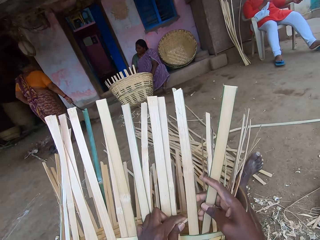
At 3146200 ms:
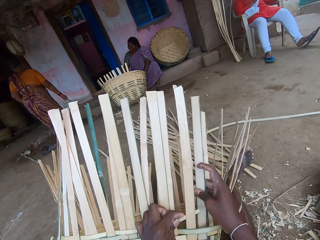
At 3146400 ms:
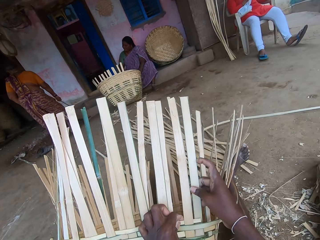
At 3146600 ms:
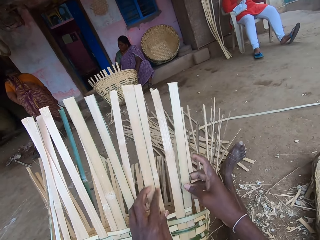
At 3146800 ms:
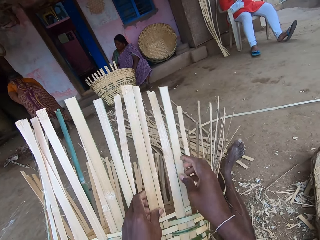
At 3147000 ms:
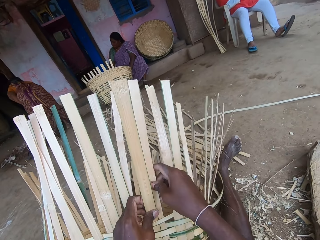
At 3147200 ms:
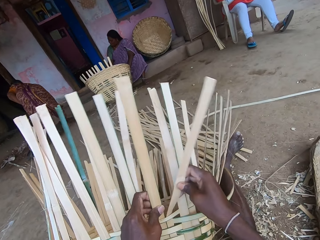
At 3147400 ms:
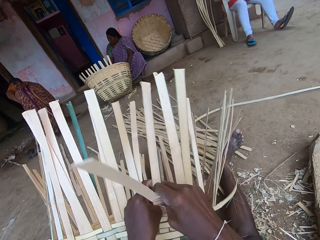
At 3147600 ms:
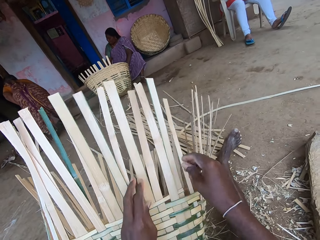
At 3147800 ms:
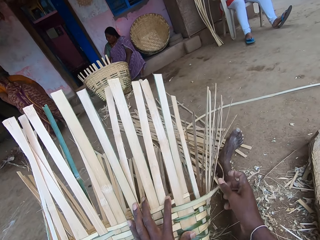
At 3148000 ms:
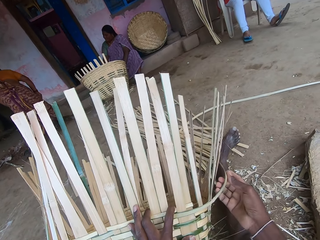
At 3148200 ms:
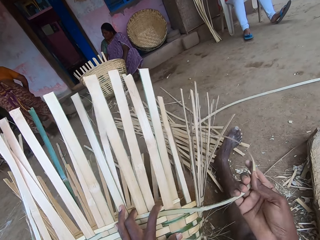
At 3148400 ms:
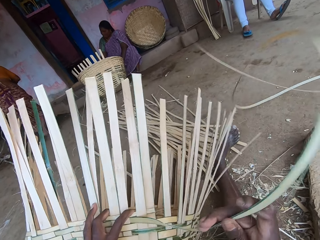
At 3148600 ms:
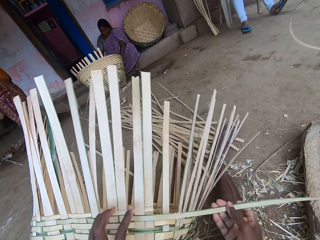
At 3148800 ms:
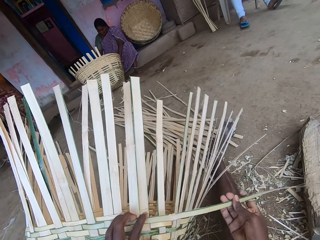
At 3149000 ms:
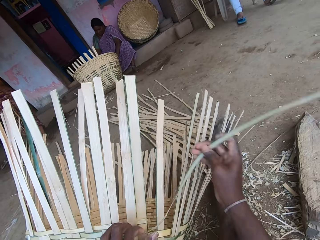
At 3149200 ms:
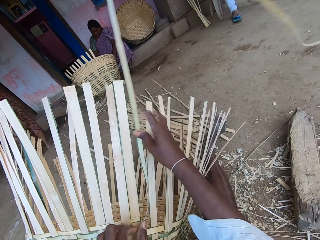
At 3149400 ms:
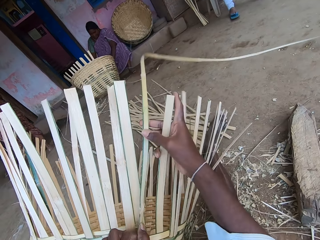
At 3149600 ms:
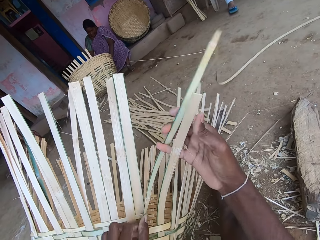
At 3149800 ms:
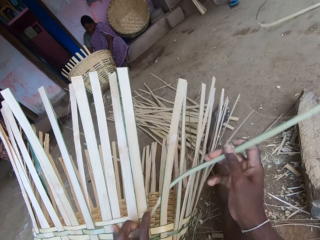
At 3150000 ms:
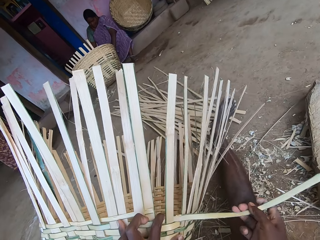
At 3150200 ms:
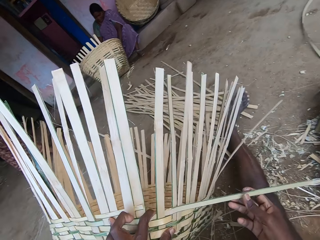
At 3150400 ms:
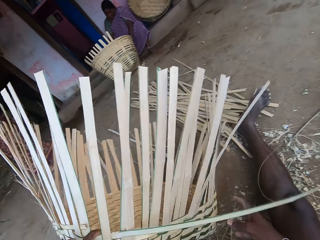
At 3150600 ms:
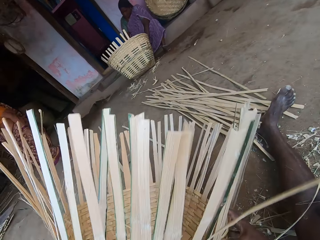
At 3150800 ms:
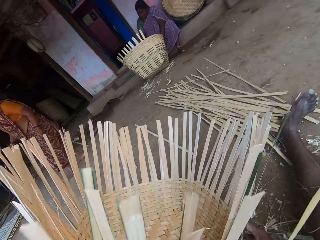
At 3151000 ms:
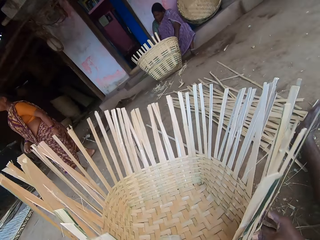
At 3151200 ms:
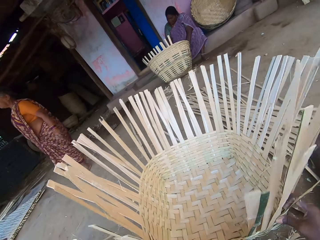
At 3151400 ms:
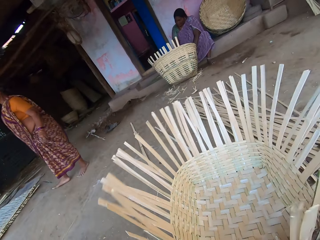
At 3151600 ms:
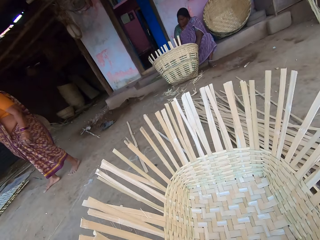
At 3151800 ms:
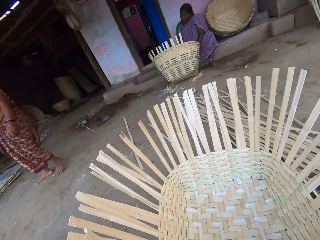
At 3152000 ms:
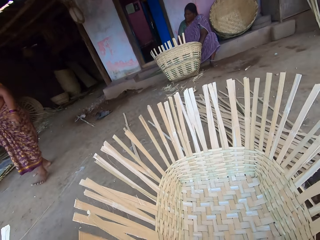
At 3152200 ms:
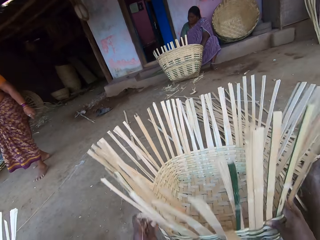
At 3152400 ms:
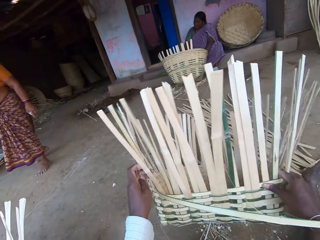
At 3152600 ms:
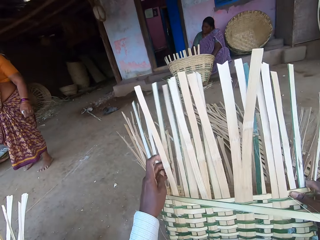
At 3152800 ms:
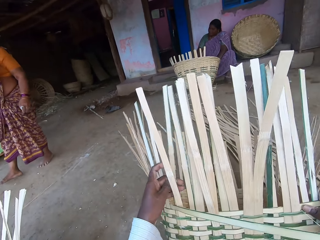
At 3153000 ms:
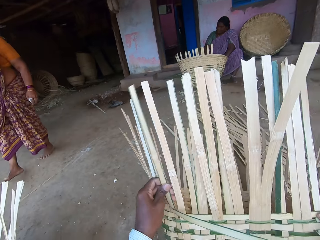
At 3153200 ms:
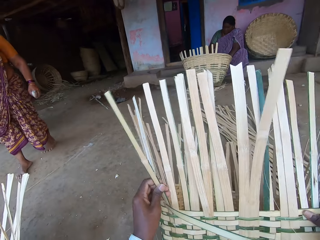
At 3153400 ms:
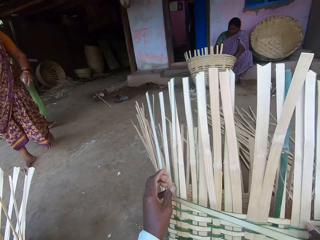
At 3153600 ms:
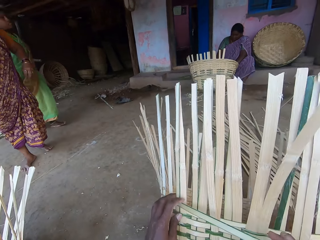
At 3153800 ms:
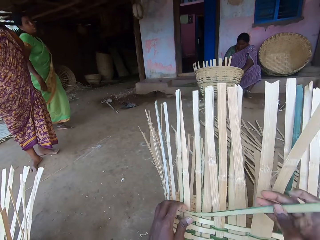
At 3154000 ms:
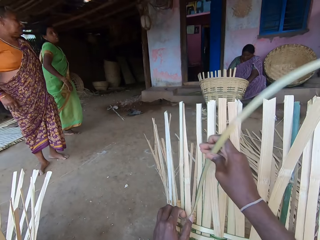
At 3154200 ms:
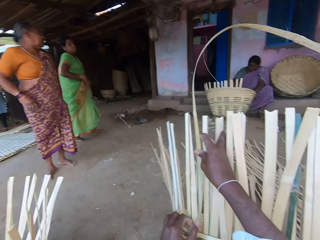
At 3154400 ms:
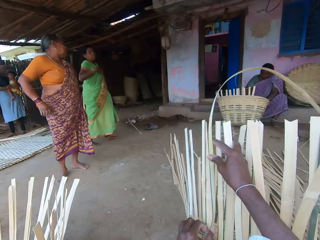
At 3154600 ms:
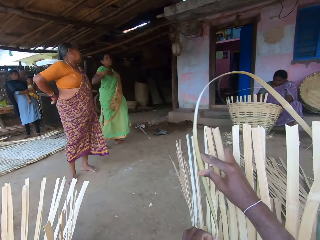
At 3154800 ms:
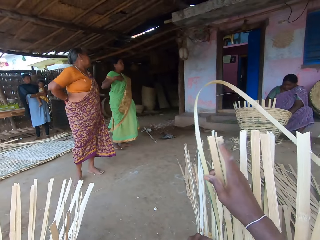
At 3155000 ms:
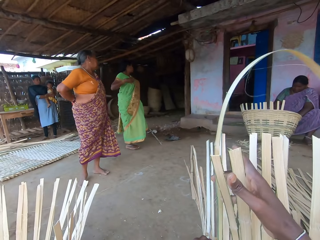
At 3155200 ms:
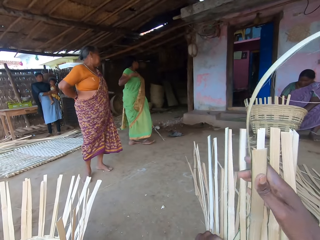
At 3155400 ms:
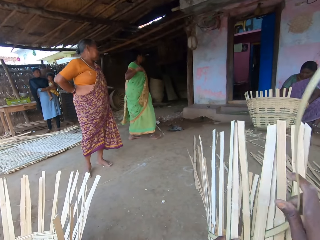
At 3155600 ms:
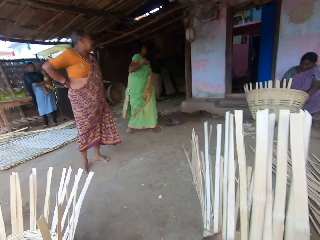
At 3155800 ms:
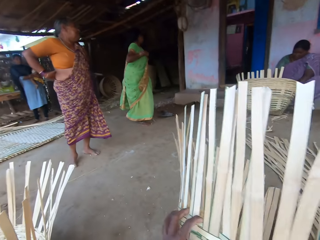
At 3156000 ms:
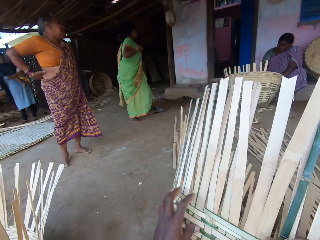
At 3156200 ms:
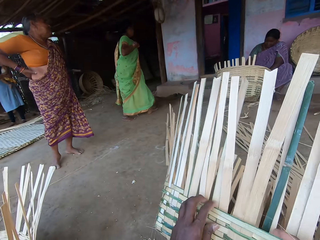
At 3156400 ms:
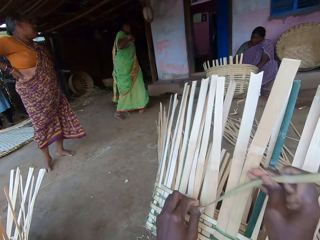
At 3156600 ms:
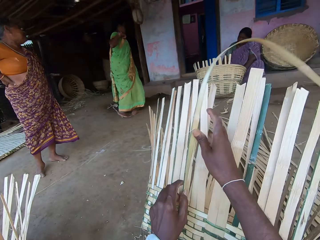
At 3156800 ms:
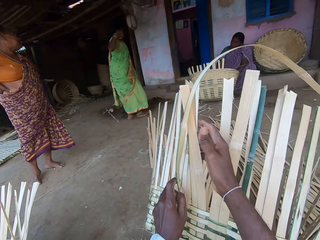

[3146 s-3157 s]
The woman drops the metal on the pavement with her right hand. A person bends. The camera wearer turns the basket on the ground with both hands. They adjust the basket on the ground with both hands. The person walks in the compound. The camera wearer raises the basket on the ground with both hands. They weave the basket with the bamboo strips in both hands. Another person walks to the house.

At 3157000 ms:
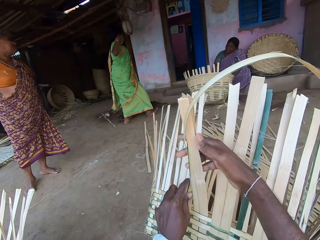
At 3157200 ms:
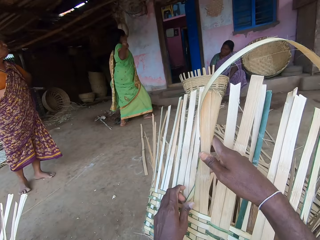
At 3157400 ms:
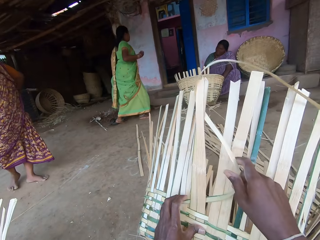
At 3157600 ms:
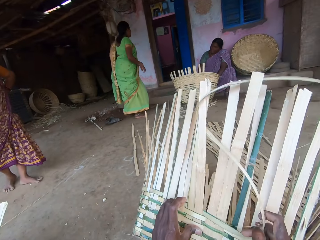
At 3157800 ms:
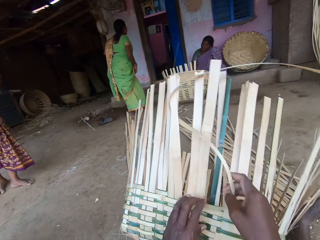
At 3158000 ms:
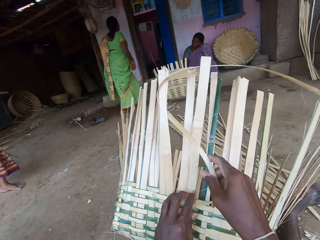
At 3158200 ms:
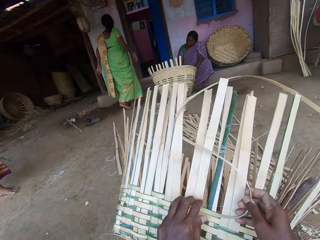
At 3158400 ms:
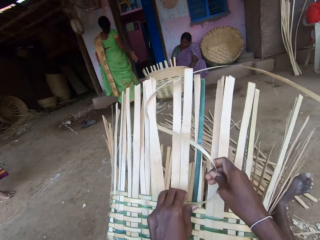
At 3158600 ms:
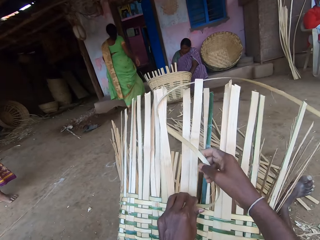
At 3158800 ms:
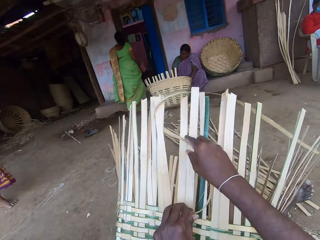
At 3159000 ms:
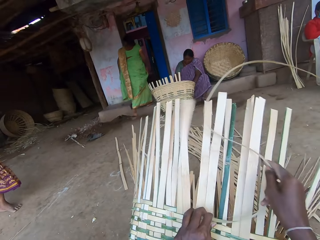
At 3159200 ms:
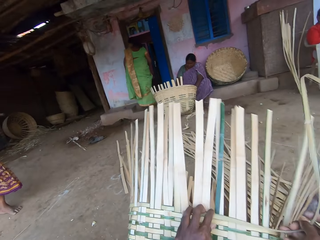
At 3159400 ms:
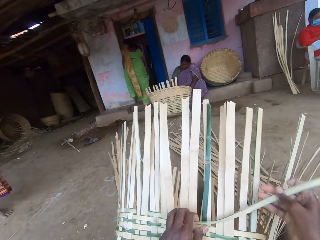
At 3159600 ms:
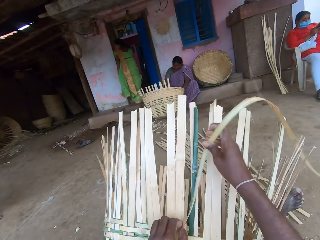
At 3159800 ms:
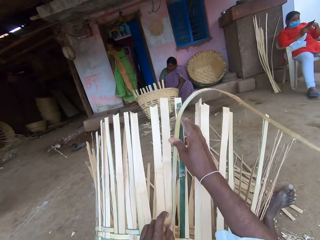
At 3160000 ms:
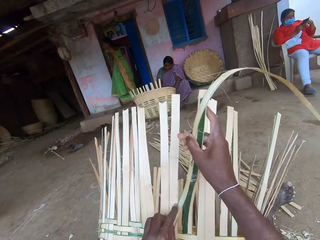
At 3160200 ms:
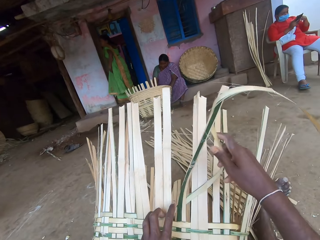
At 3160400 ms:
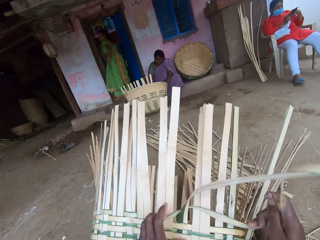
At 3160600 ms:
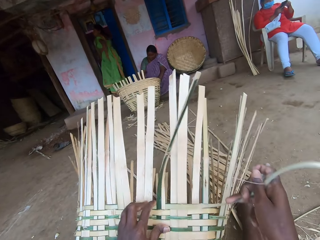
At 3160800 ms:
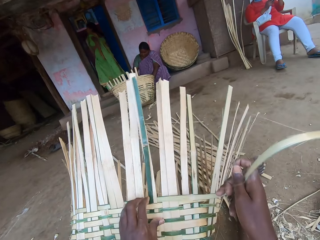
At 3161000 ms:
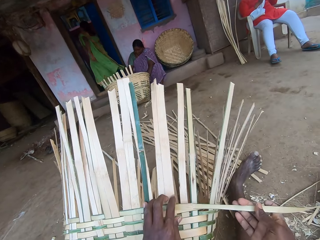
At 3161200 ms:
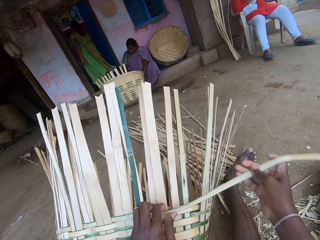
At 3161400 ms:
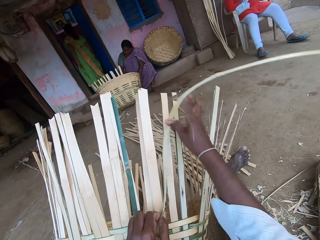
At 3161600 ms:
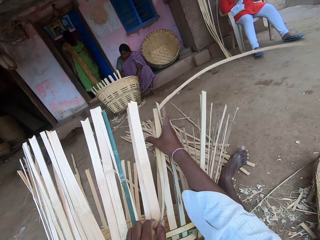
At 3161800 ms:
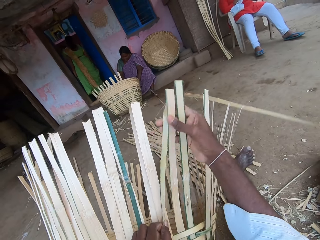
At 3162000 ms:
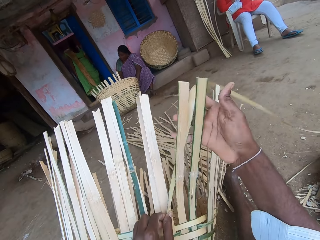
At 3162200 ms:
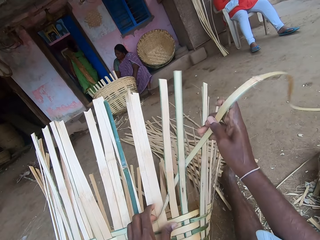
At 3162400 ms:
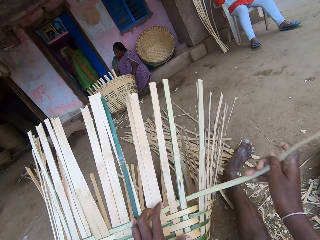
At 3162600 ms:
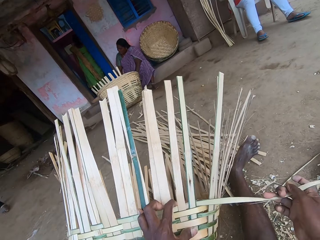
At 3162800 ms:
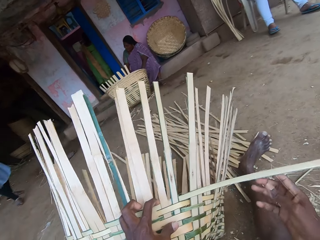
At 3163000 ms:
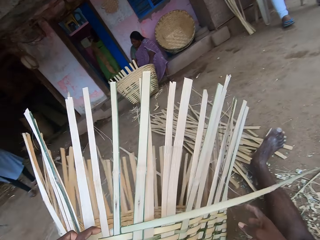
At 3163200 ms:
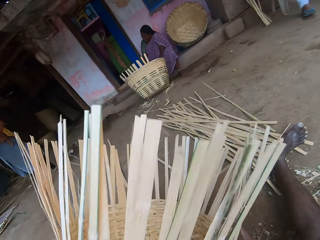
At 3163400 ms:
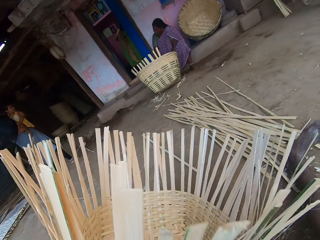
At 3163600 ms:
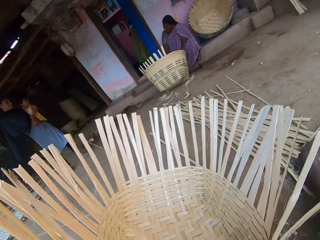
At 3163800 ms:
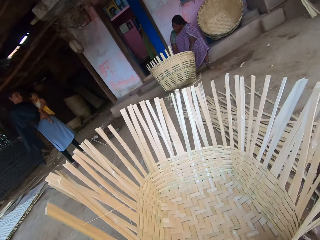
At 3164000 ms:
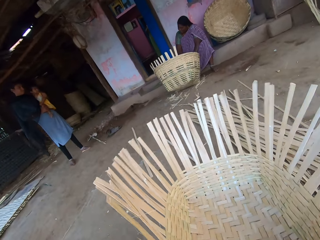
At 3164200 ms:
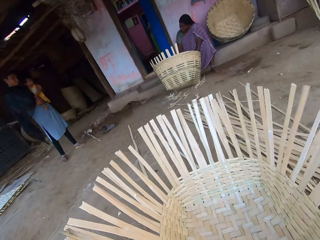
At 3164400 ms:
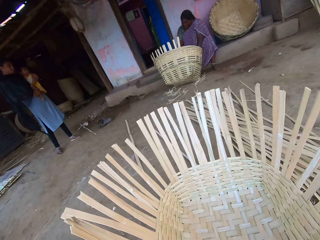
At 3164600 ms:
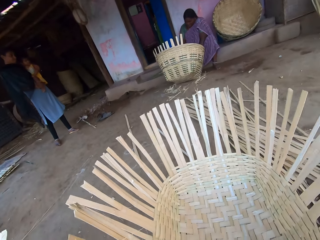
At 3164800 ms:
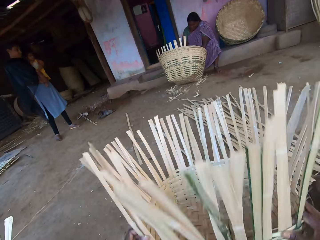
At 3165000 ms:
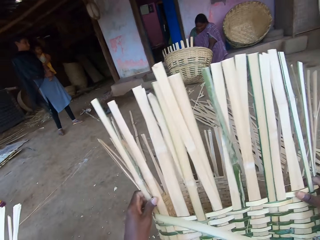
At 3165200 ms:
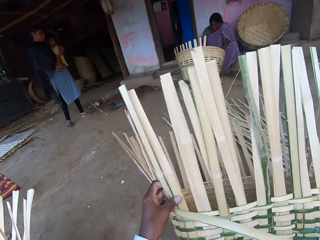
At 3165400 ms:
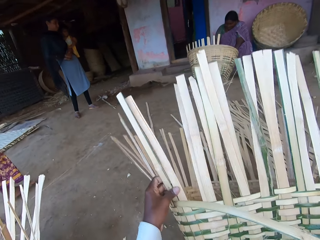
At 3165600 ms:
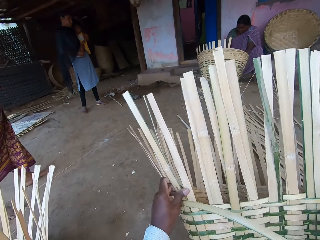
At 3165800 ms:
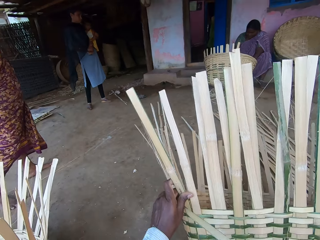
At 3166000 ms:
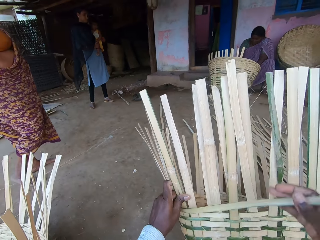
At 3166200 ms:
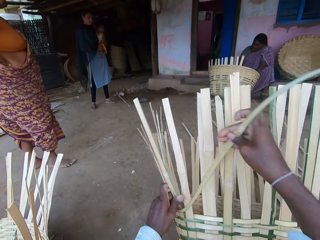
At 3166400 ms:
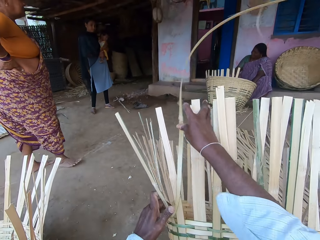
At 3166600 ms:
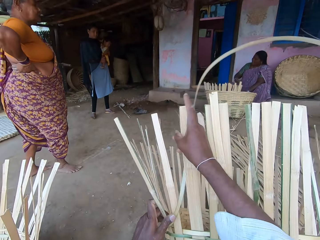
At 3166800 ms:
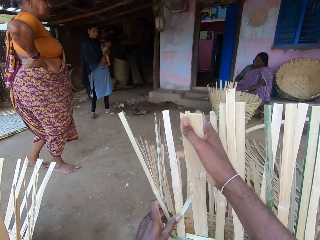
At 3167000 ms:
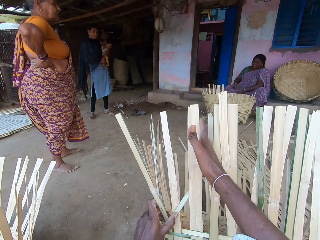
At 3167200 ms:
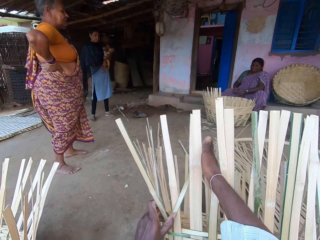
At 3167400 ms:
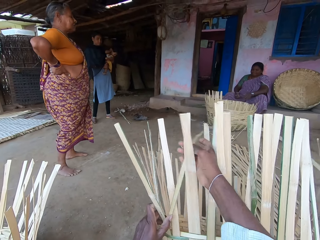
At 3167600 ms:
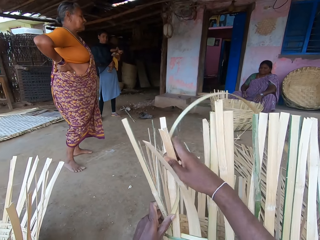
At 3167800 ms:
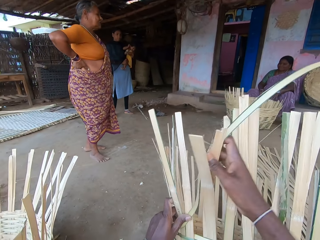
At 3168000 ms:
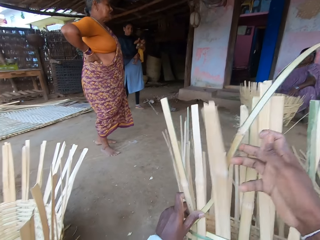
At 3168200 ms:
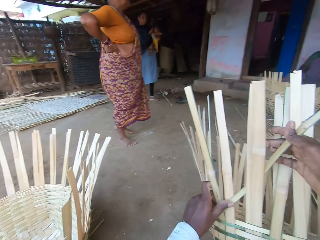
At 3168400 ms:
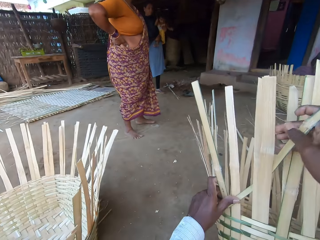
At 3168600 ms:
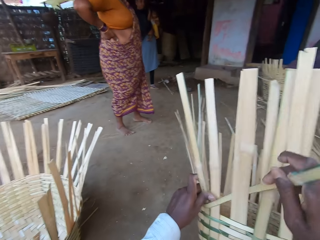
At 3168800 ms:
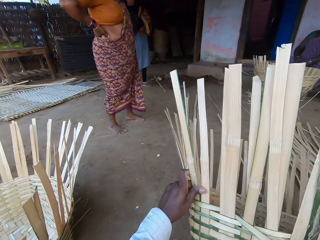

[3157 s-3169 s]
A person holds the waist. Another person talks with the first person. A woman walks on the pavement. Another woman operates the phone with both hands. The first woman walks into an apartment. The camera wearer weaves the basket. They turn the basket on the ground with both hands. They adjust the basket on the ground with both hands. They raise the basket on the ground with both hands. They weave the basket with the bamboo strips in both hands. The first person walks in the compound.
